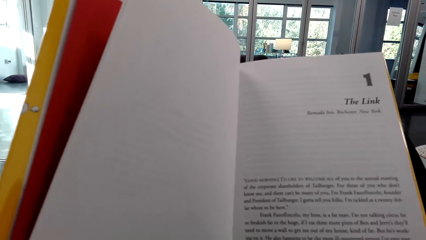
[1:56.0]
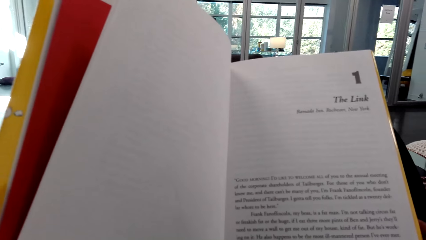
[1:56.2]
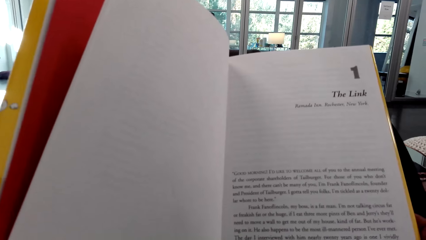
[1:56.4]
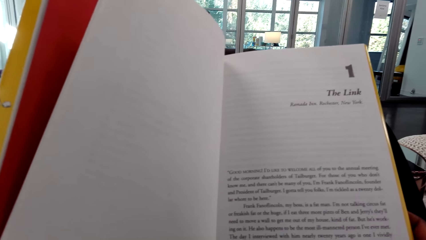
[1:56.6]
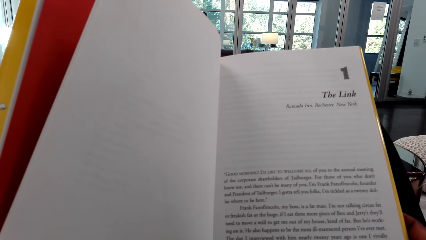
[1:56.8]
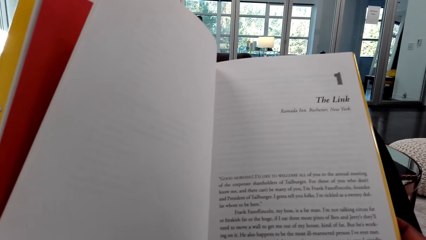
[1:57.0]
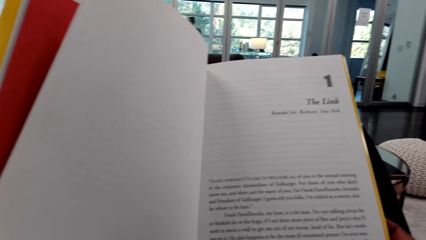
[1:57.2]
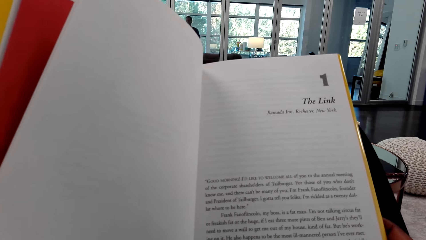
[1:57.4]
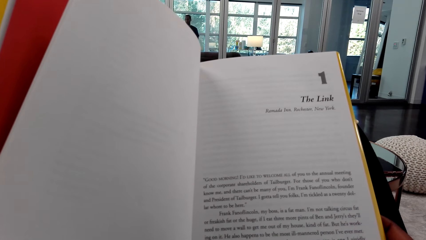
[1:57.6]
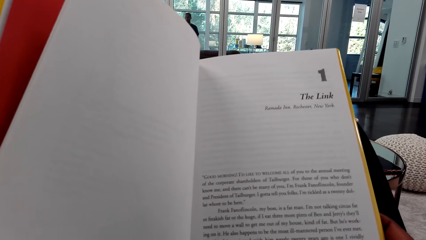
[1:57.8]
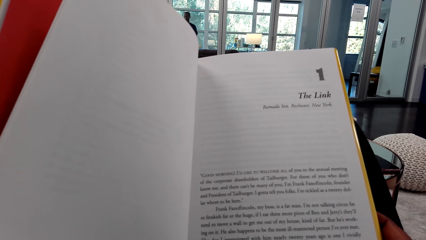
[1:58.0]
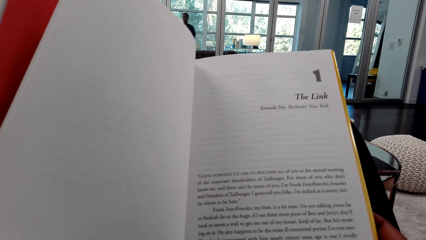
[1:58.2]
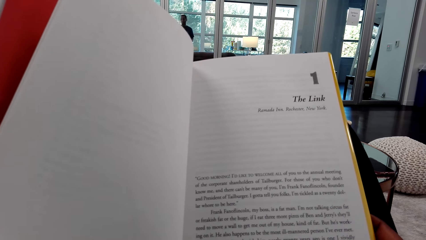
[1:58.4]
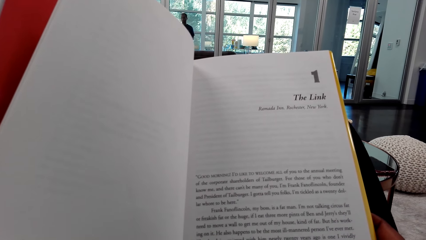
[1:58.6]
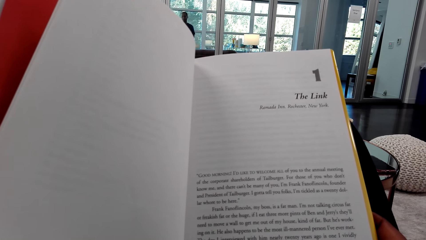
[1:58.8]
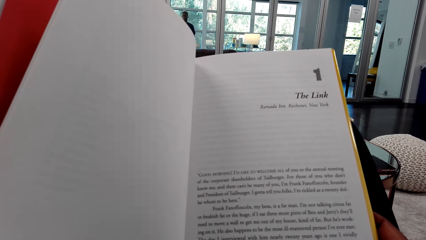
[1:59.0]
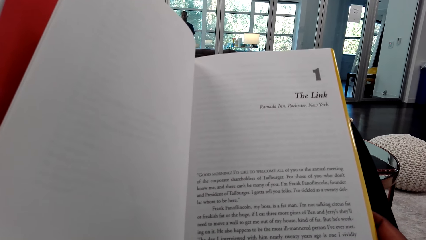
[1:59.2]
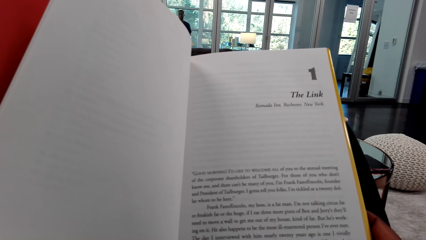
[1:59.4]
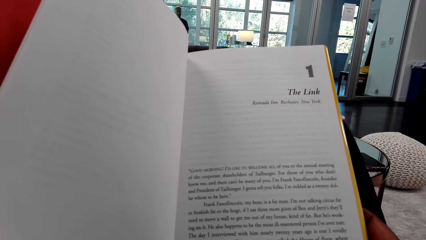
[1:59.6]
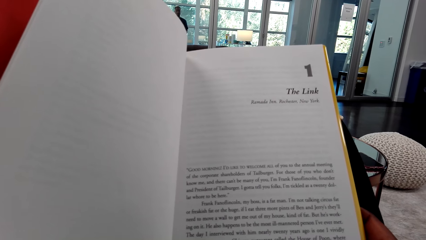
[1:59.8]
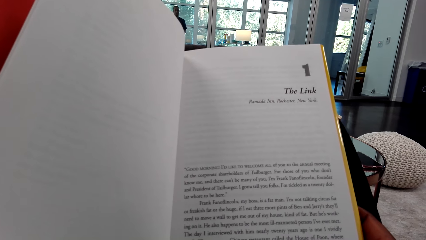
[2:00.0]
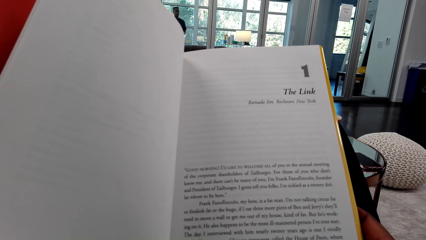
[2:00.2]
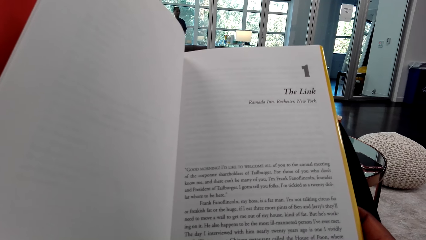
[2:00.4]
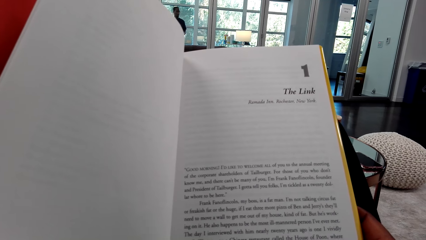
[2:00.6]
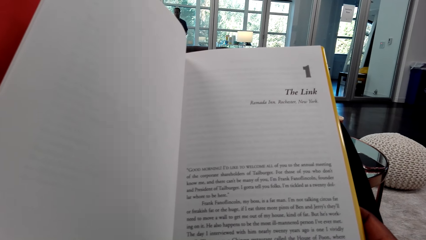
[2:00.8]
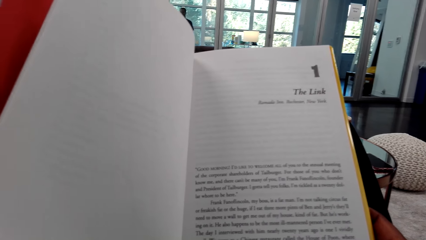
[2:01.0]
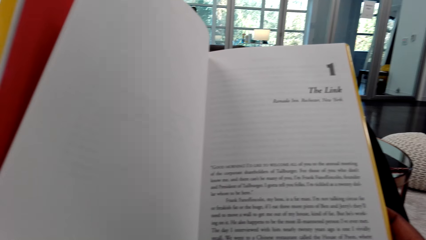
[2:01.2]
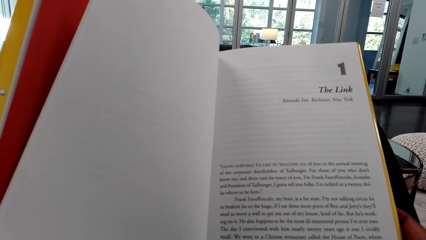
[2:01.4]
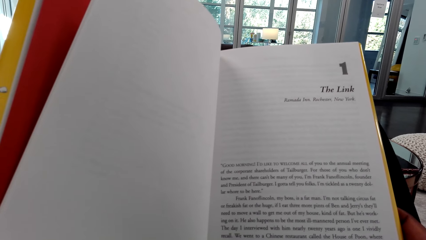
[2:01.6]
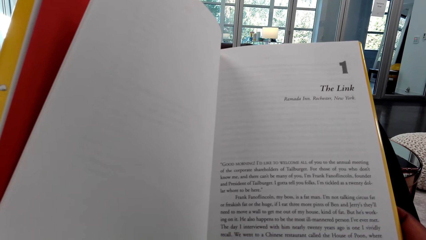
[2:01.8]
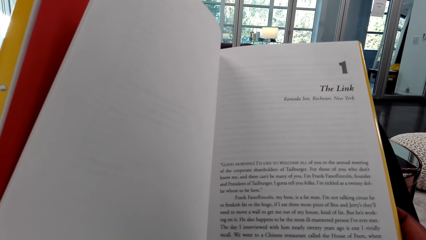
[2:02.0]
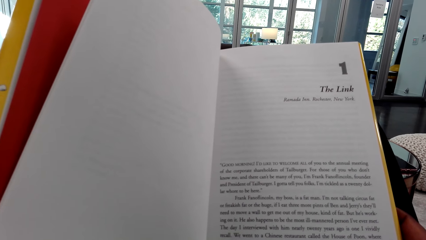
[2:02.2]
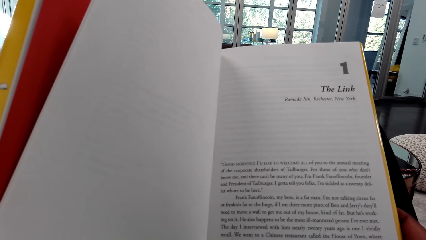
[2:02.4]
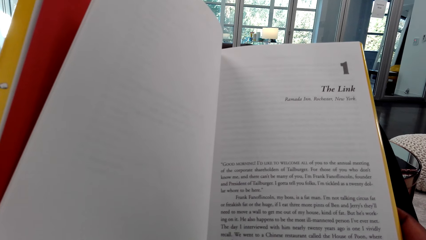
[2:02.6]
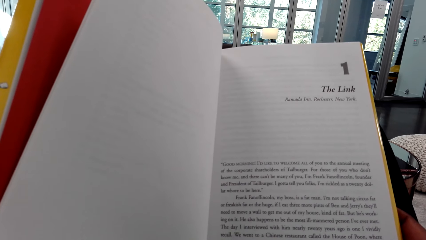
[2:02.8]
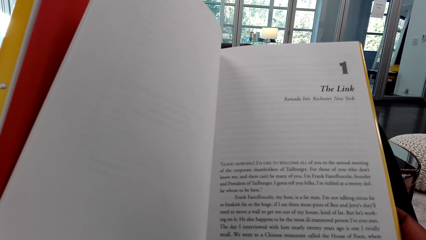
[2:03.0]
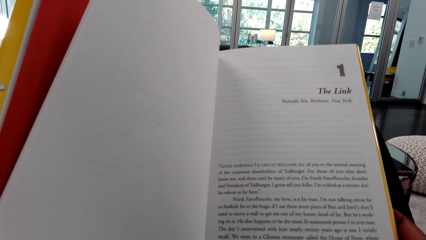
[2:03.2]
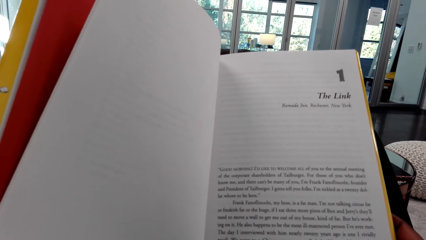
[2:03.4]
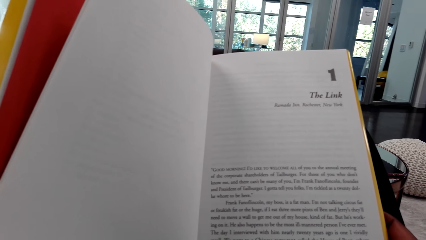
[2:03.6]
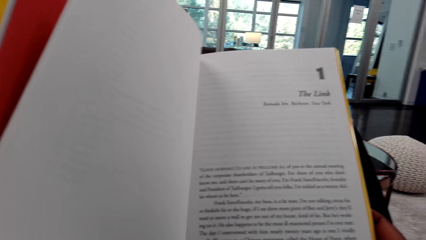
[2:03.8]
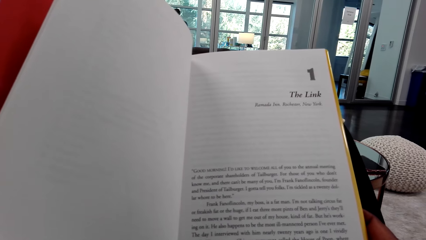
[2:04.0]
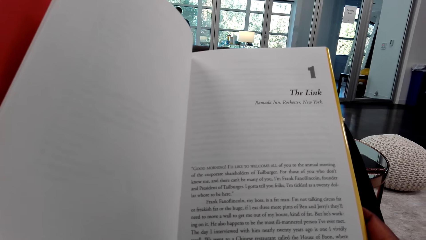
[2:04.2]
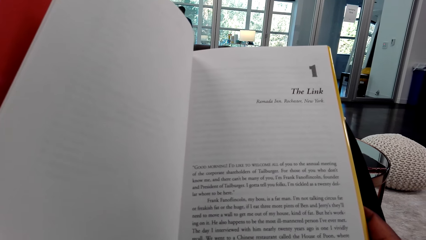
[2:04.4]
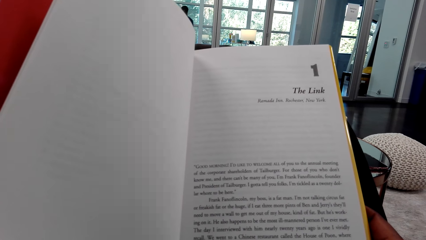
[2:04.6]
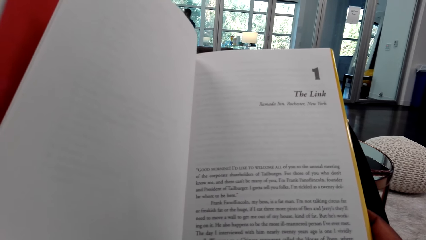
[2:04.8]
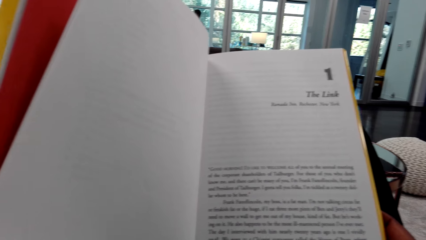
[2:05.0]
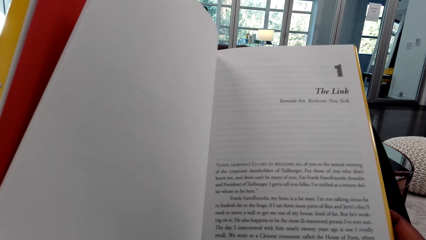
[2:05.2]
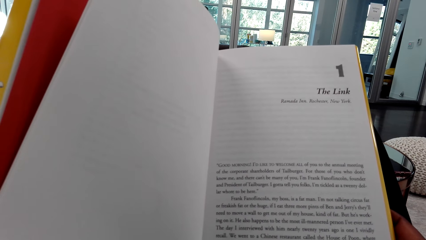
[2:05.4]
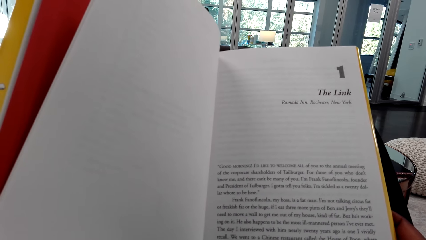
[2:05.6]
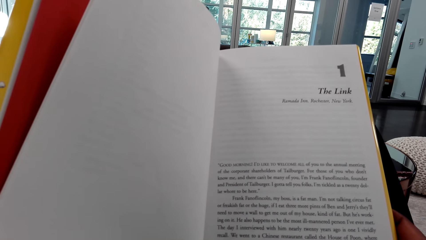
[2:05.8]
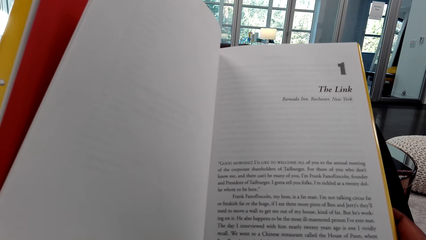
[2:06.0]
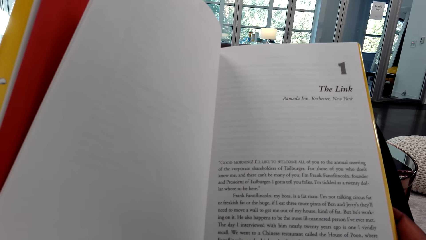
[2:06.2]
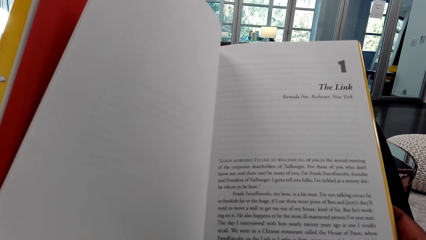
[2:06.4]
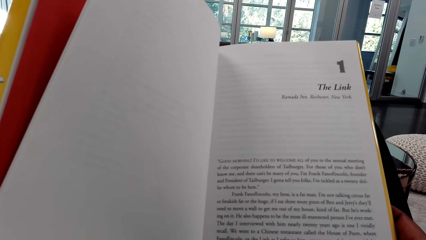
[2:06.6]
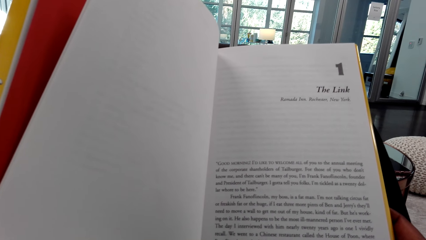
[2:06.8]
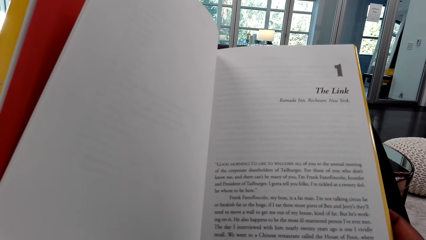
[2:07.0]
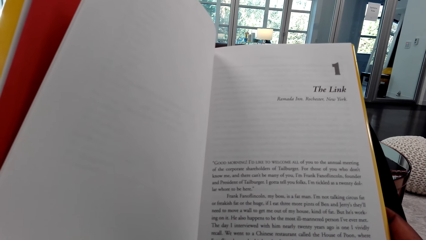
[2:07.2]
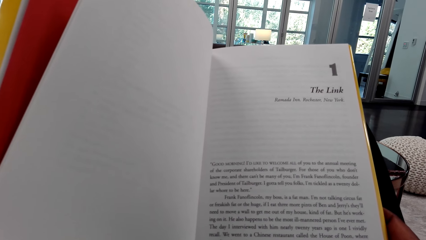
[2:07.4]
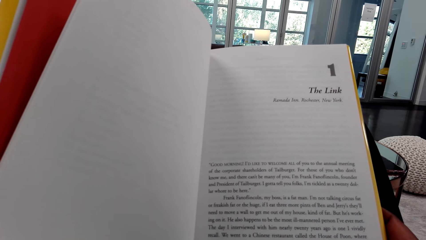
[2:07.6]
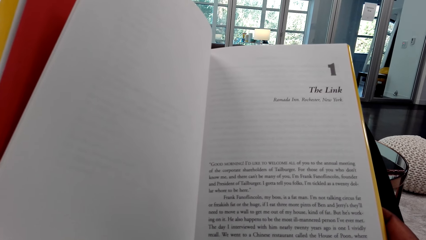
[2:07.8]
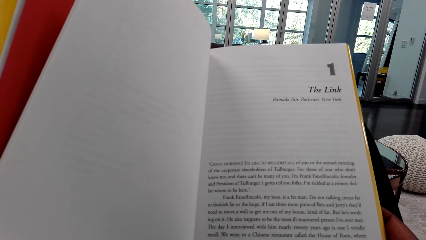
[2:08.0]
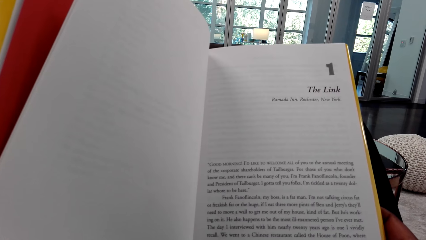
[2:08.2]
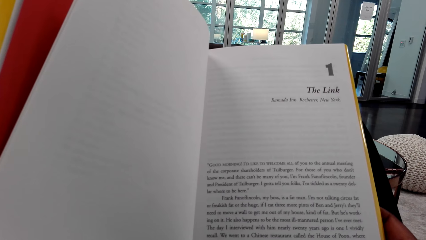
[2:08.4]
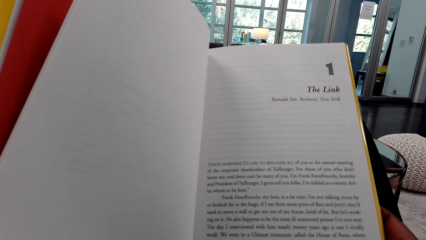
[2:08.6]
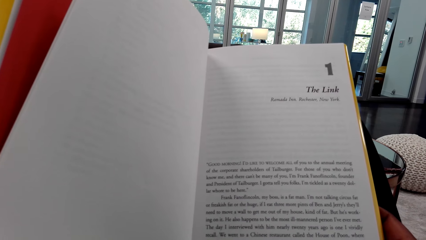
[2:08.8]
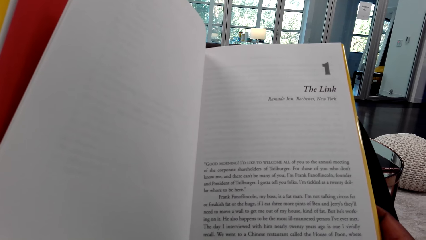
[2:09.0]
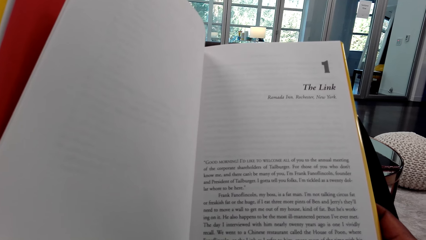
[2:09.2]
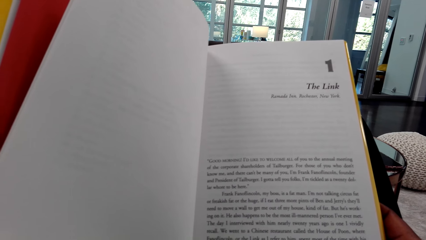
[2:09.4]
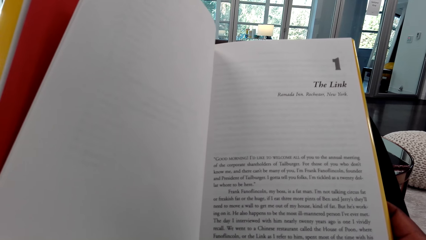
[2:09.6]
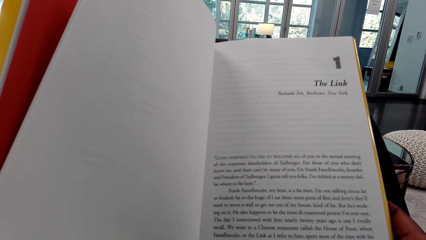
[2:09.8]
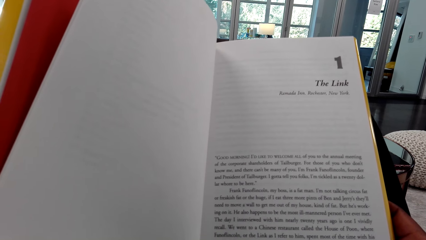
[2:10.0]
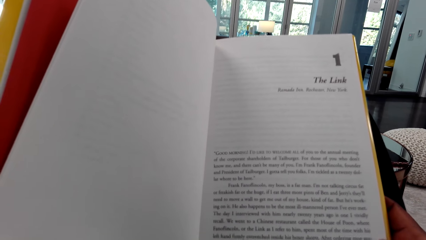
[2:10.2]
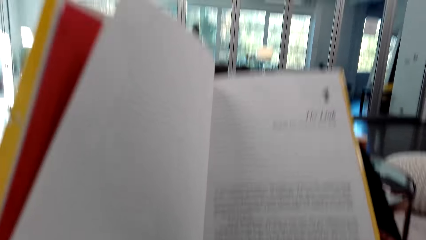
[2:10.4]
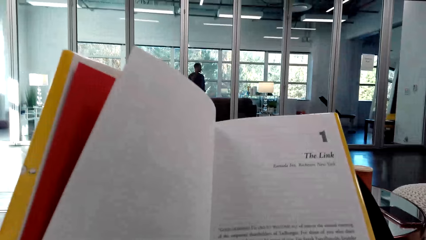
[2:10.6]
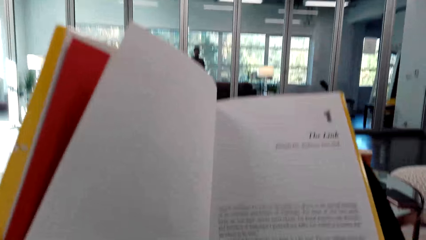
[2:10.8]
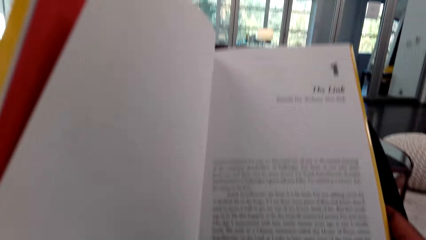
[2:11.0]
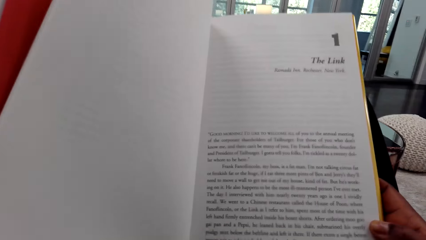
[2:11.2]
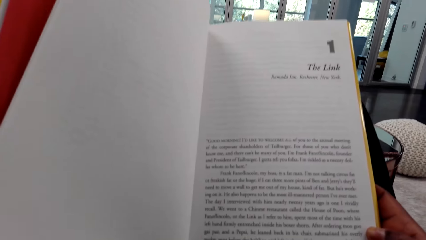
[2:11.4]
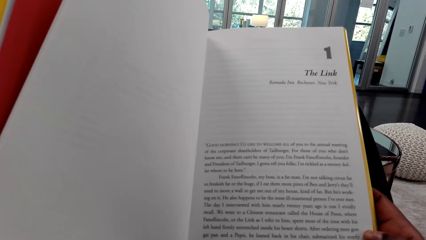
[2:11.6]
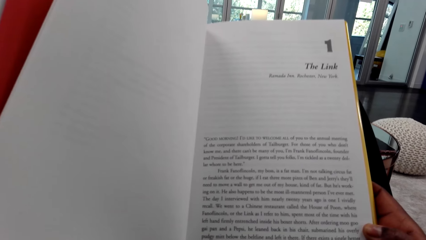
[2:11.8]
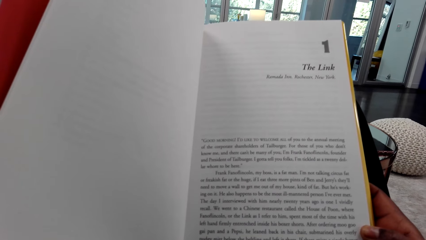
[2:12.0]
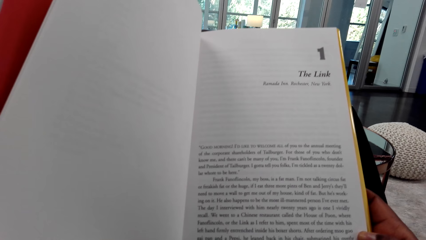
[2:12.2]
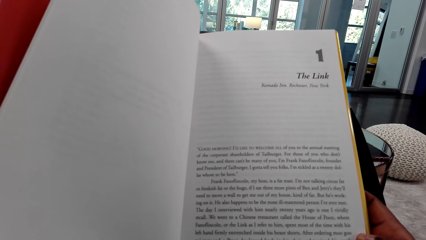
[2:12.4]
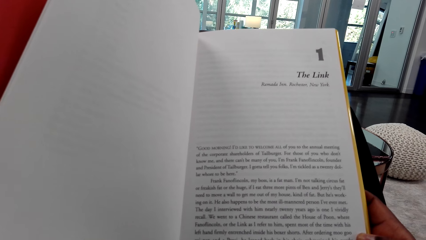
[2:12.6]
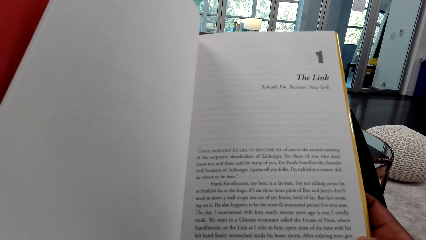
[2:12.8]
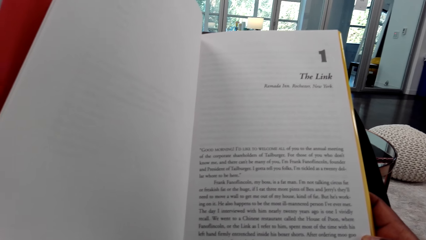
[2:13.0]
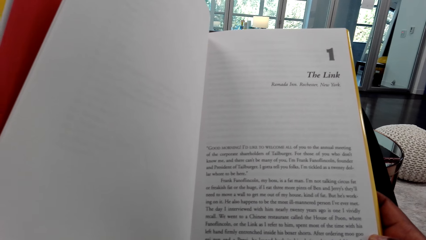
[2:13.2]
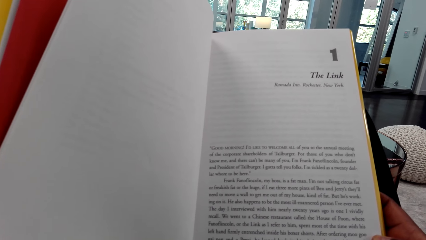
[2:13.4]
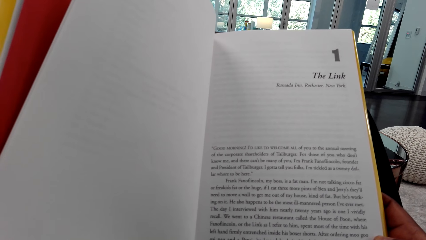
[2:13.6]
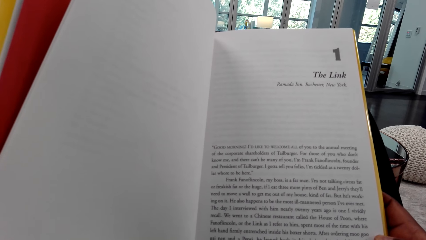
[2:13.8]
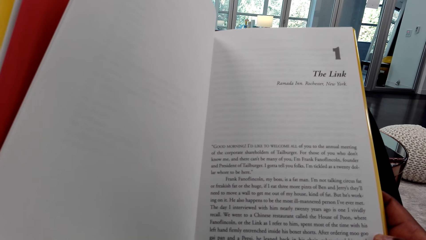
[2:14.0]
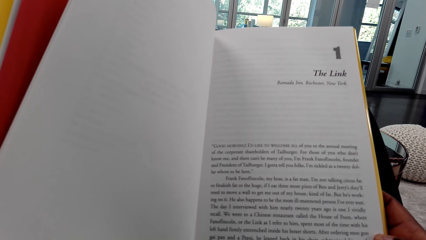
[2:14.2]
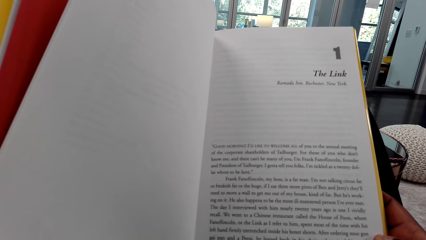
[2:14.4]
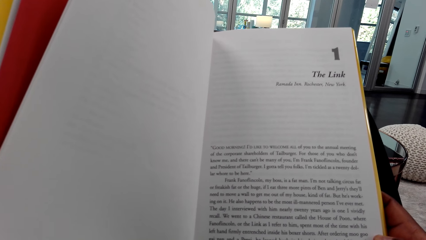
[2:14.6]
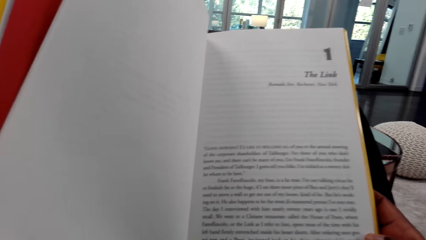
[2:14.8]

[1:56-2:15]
The camera wearer reads a book. They look around a room. They read the book.
